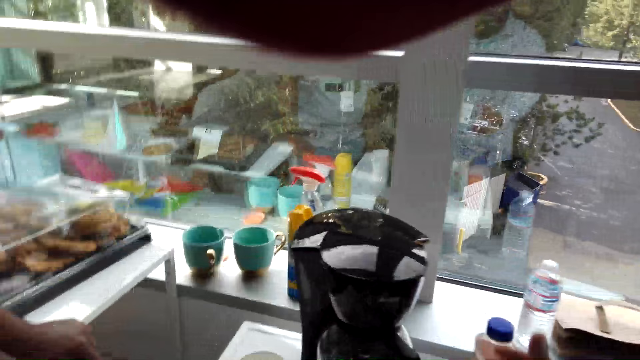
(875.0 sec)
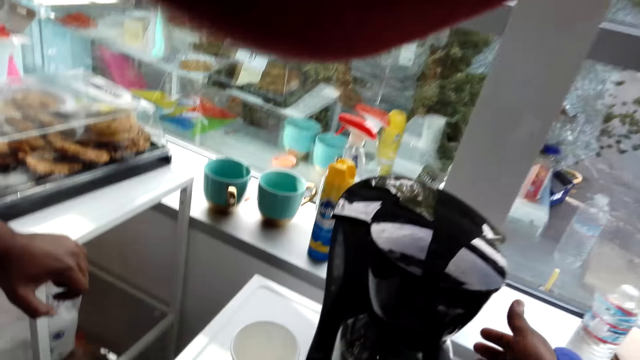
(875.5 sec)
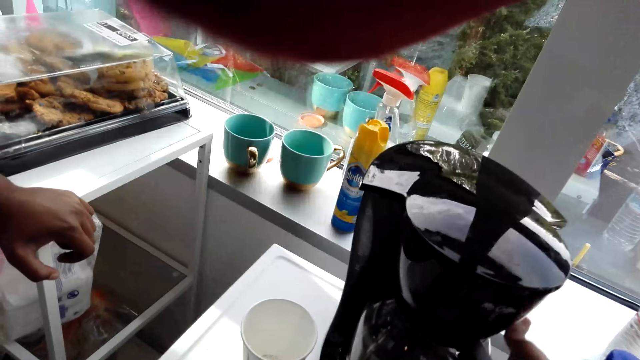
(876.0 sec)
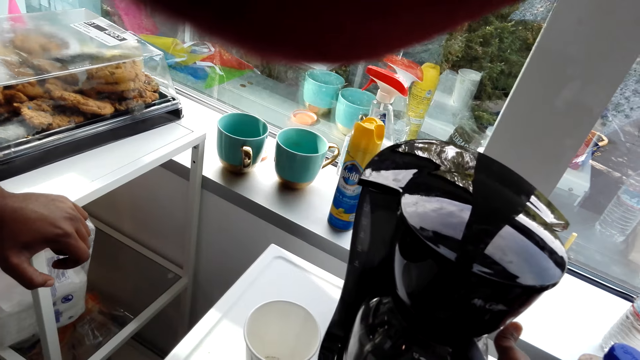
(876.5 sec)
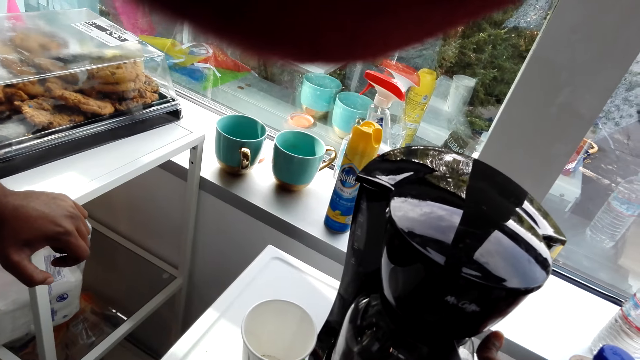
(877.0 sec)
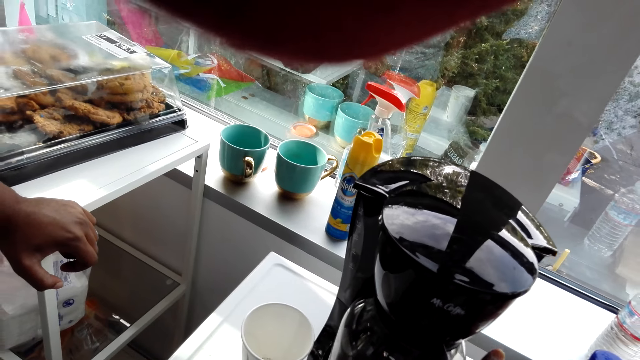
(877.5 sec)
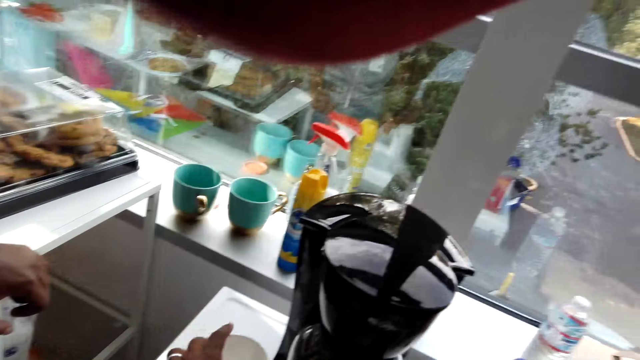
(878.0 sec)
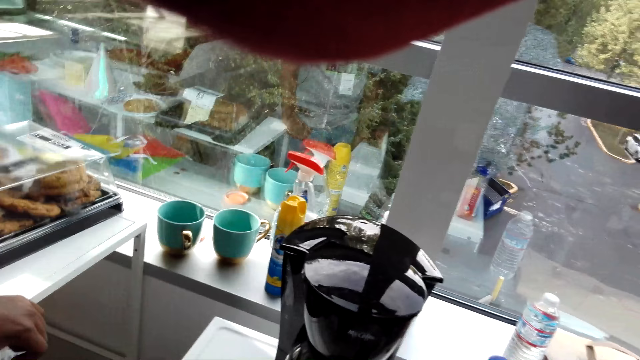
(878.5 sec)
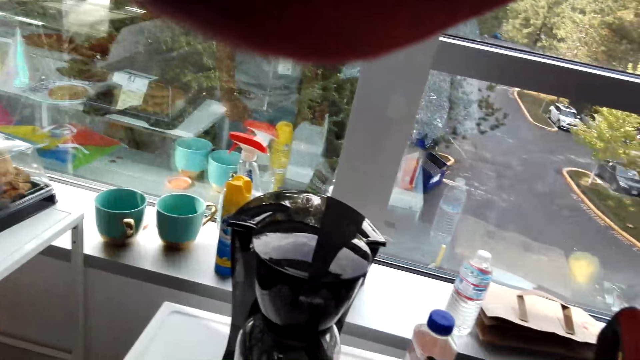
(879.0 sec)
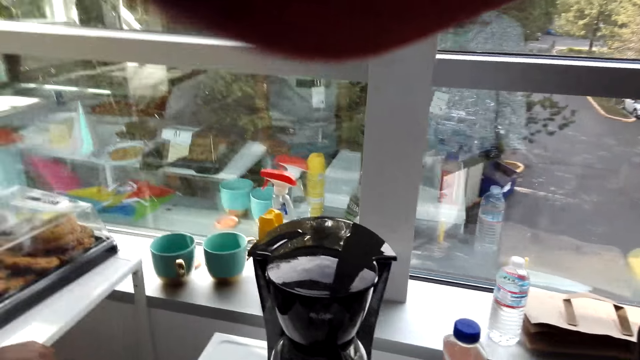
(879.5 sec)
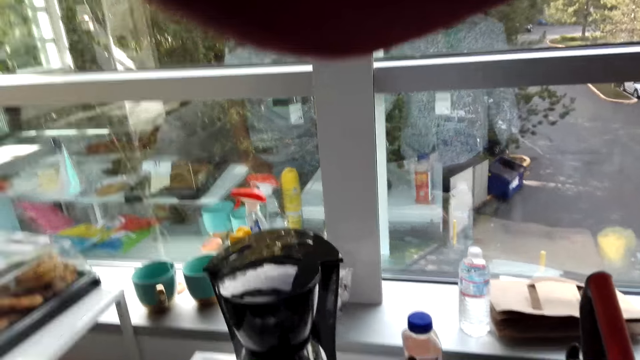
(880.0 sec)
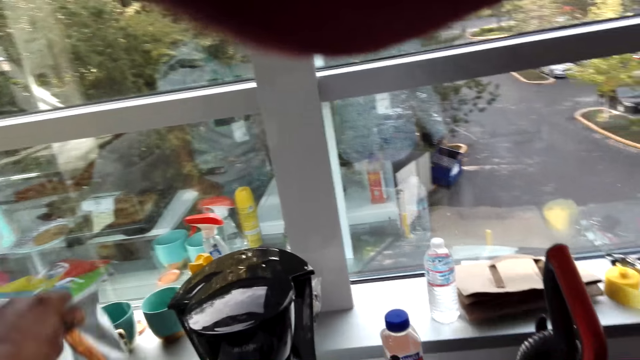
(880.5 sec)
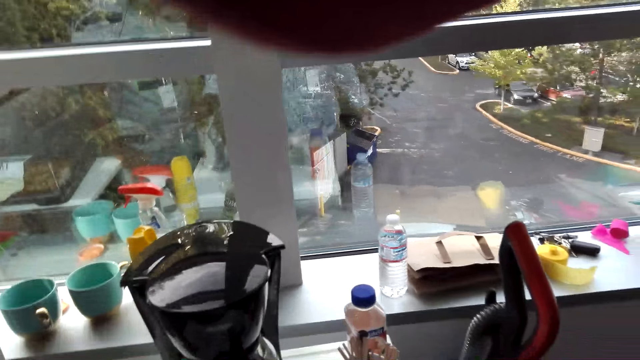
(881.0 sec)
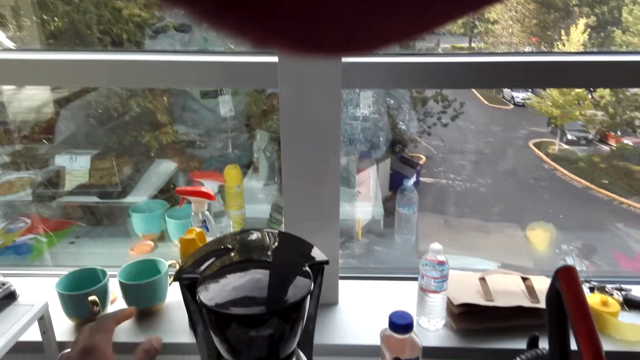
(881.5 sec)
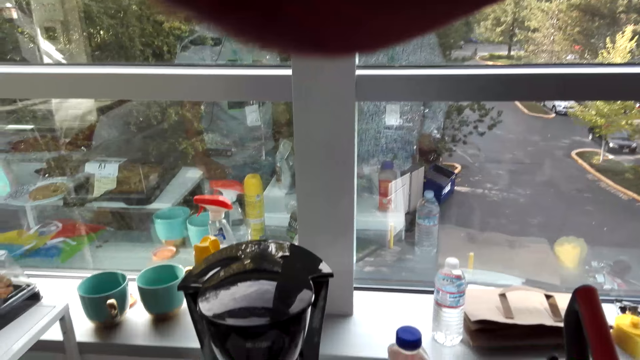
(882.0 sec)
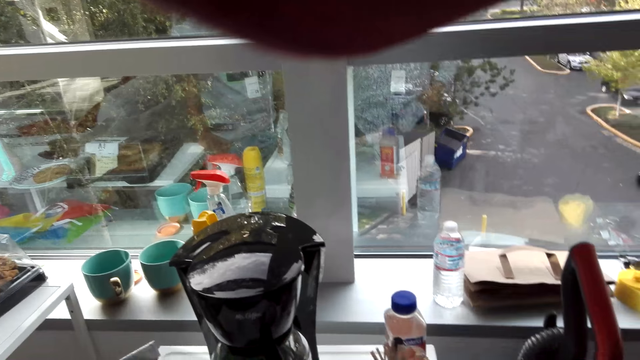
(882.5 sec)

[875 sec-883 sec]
The camera wearer touches the jug. They talk to the person. They turn the coffee maker machine.

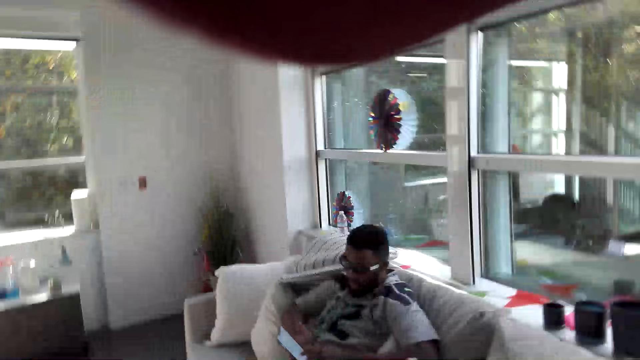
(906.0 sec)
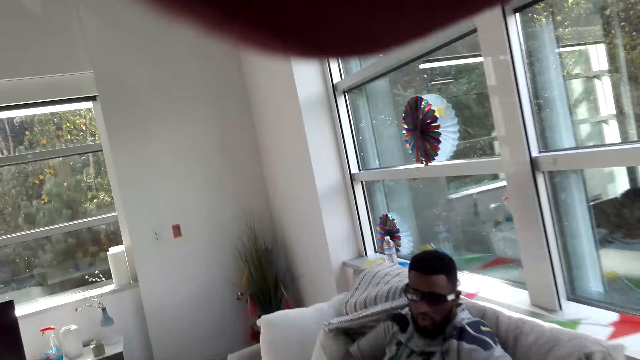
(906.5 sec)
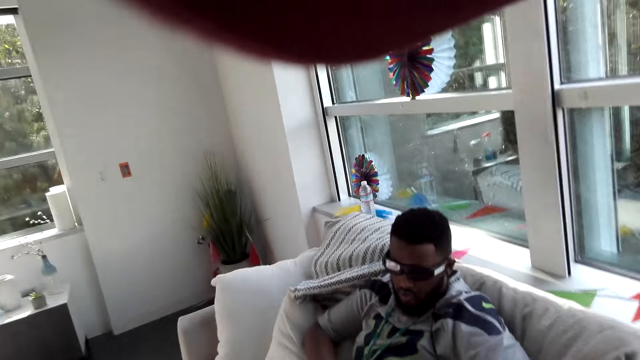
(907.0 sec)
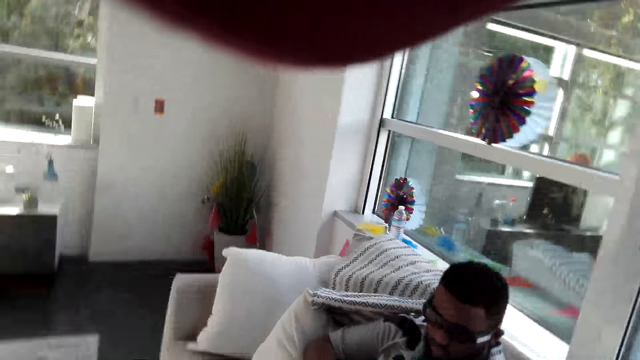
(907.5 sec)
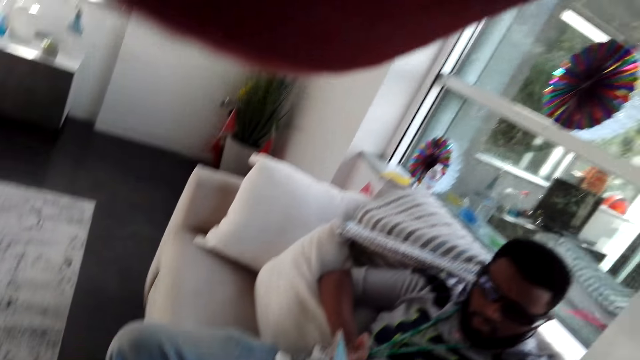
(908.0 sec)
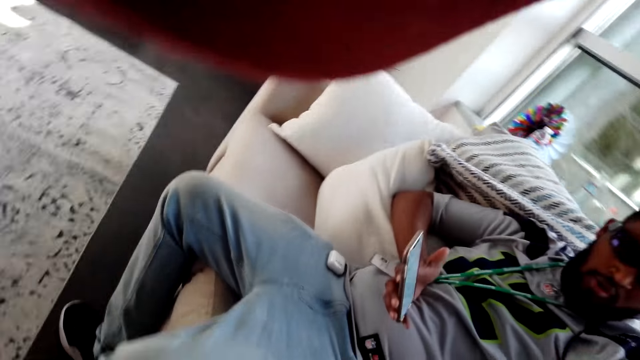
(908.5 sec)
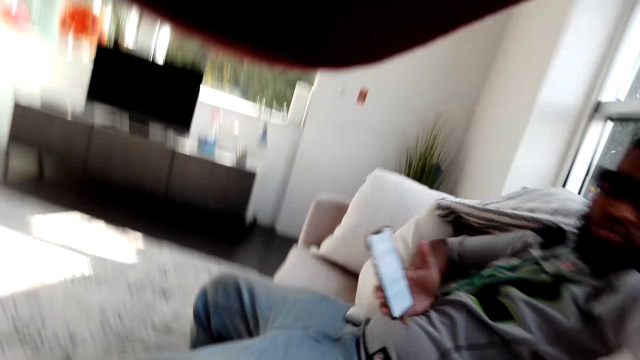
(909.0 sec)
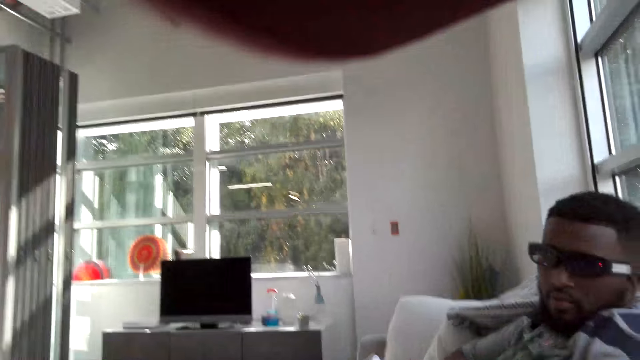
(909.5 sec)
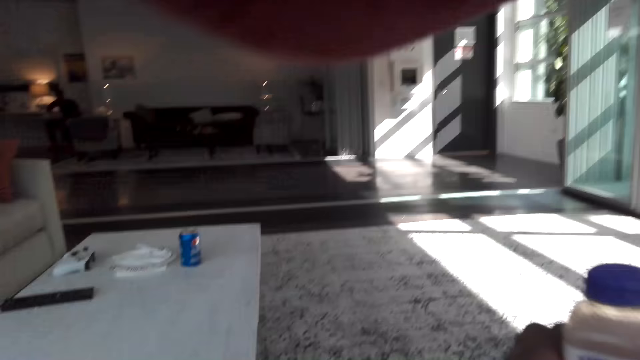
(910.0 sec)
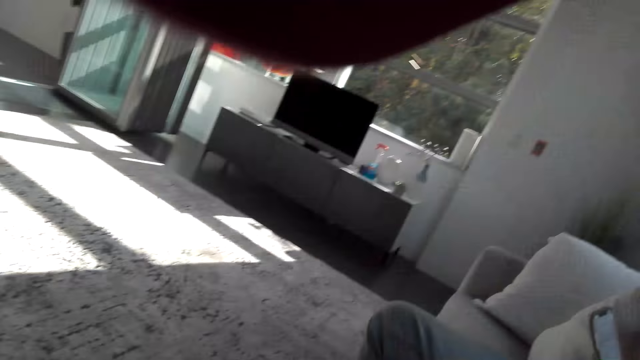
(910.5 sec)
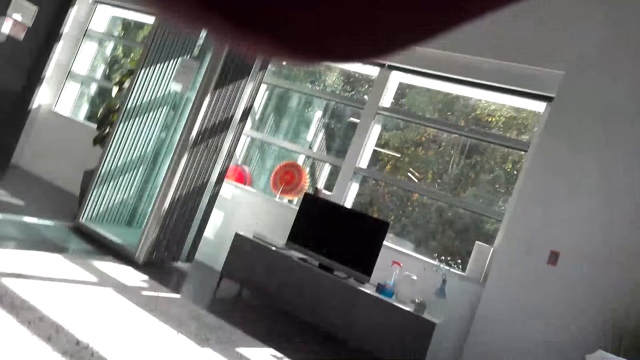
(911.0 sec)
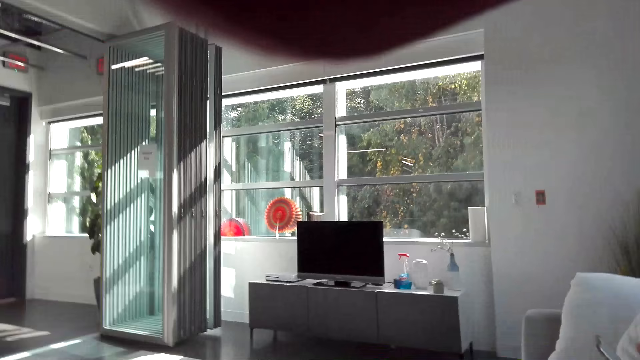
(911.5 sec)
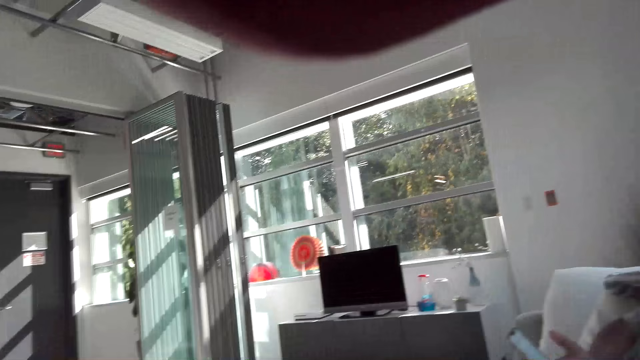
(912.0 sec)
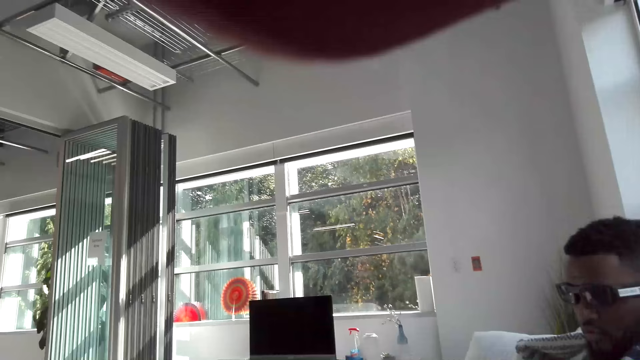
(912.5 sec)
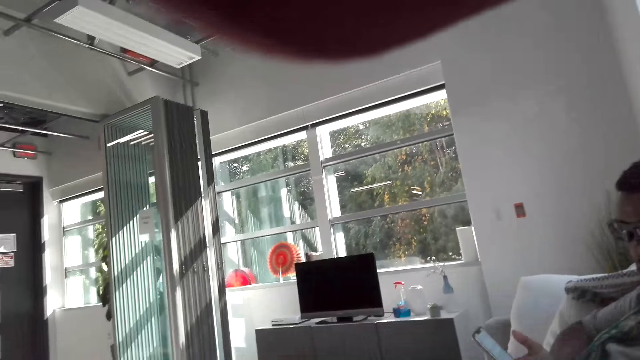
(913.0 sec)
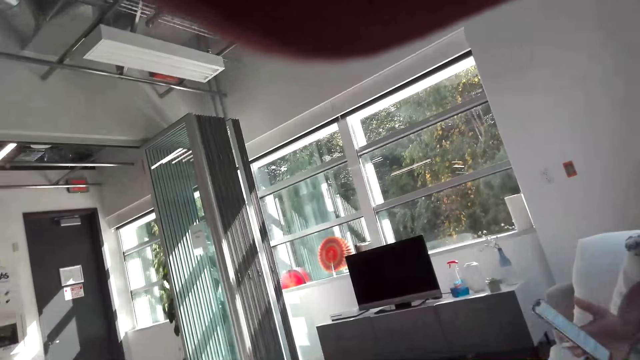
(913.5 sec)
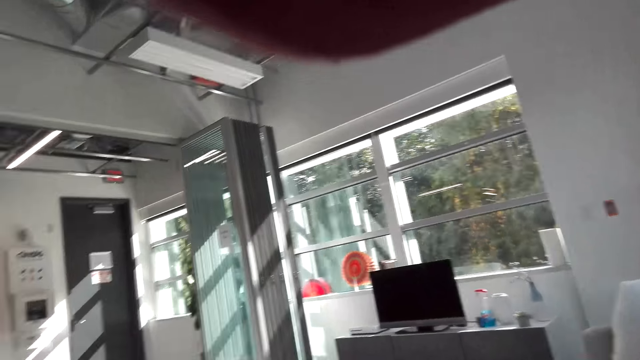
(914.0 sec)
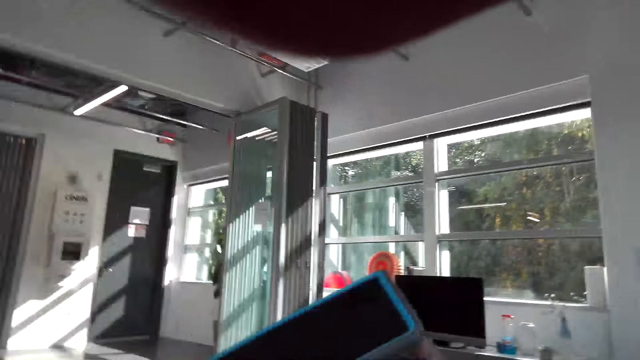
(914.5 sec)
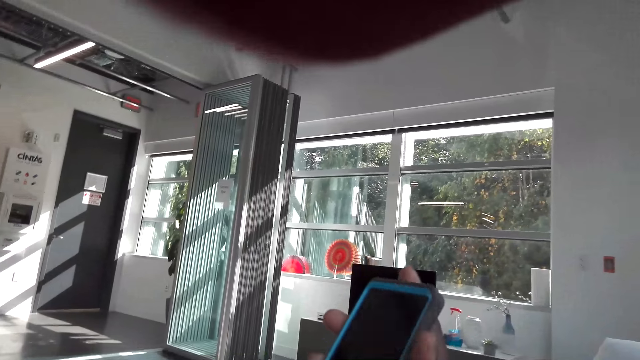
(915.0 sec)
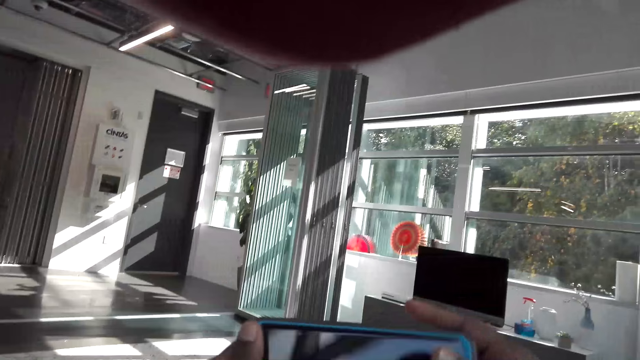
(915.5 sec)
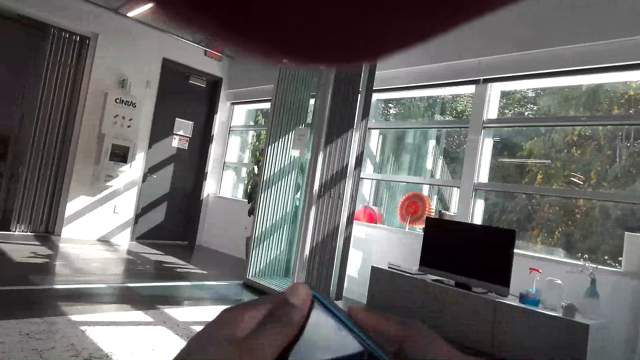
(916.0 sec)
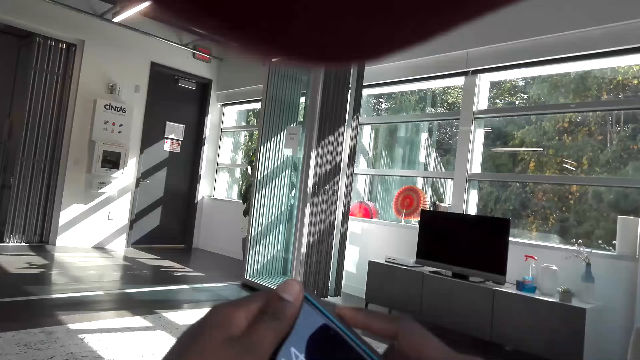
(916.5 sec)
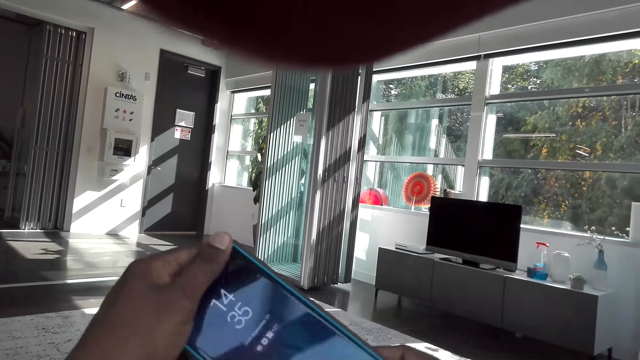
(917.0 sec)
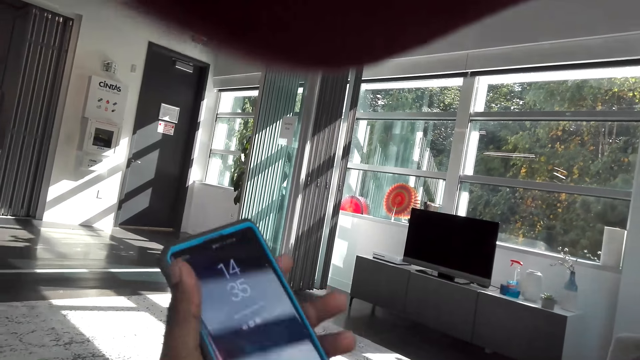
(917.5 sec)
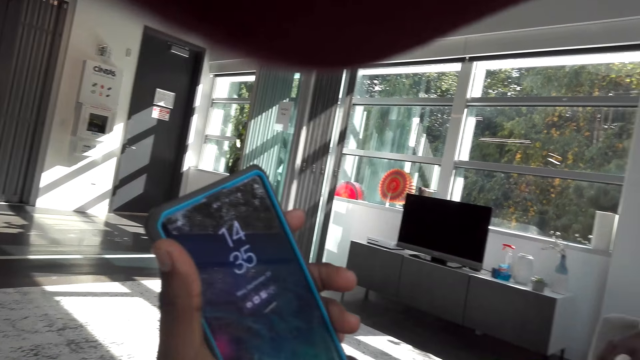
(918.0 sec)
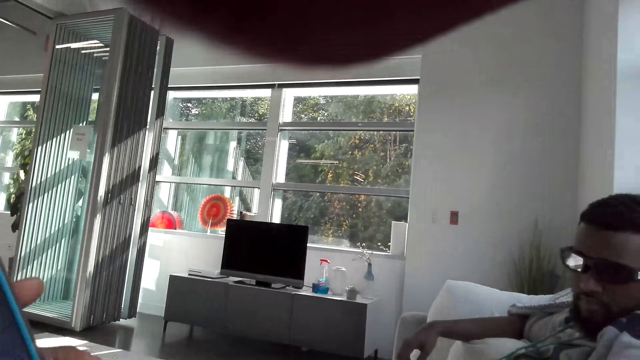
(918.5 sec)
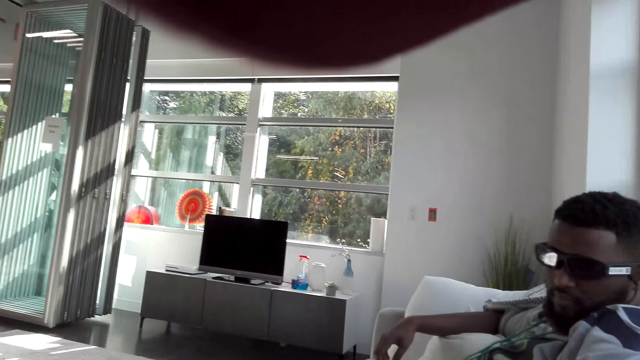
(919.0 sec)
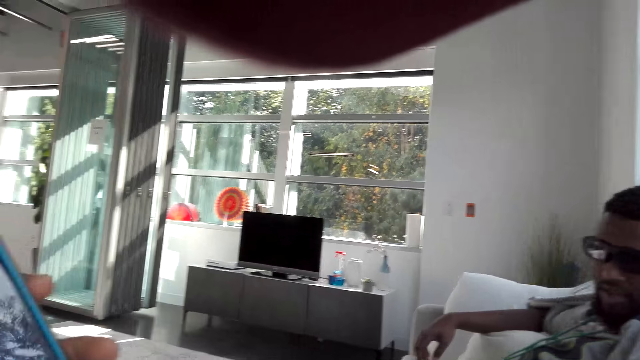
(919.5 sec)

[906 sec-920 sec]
The camera wearer looks around. They talk to the person. They look at a phone. They touch the phone.
